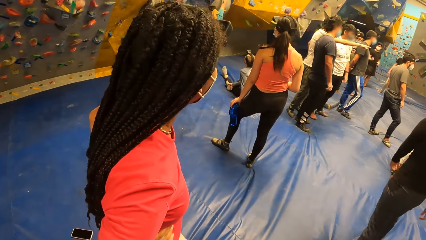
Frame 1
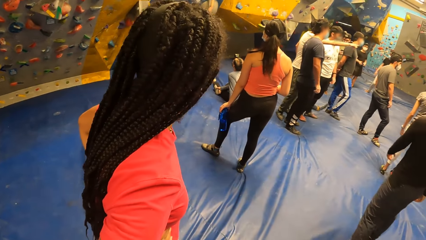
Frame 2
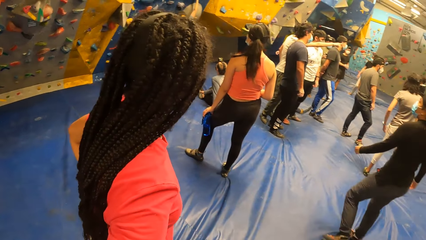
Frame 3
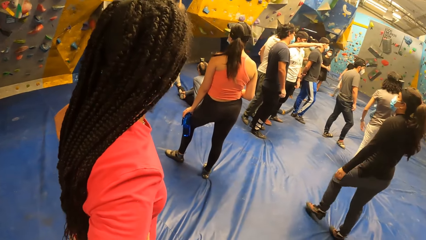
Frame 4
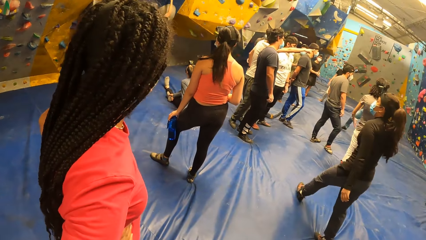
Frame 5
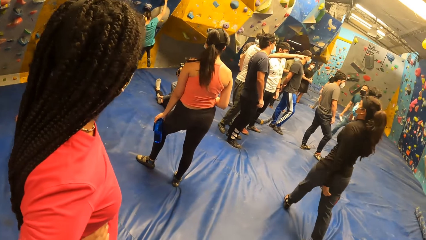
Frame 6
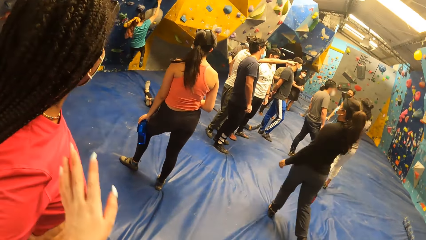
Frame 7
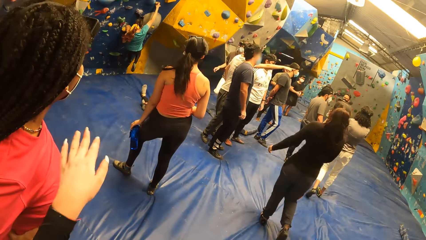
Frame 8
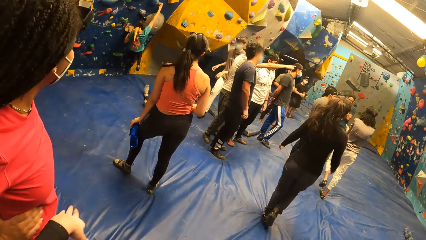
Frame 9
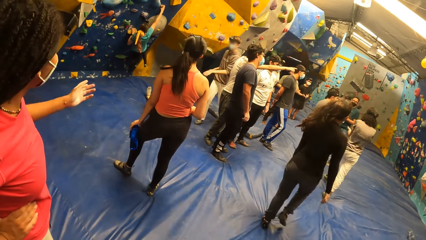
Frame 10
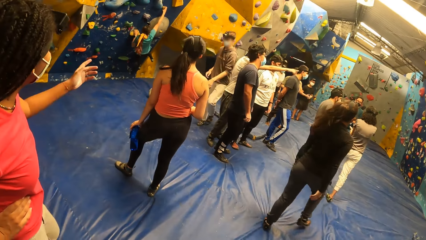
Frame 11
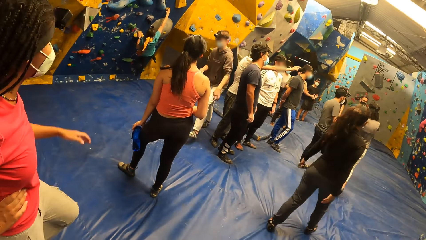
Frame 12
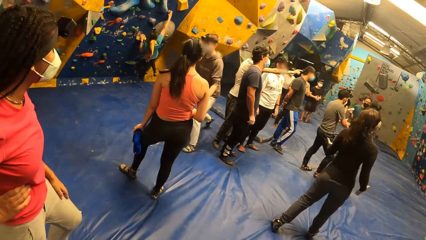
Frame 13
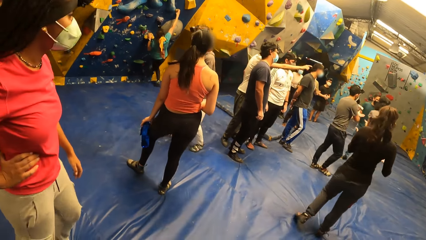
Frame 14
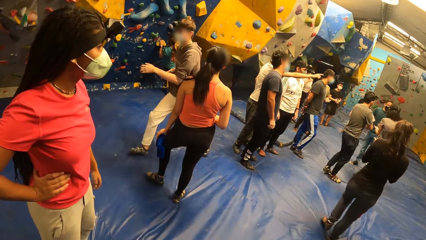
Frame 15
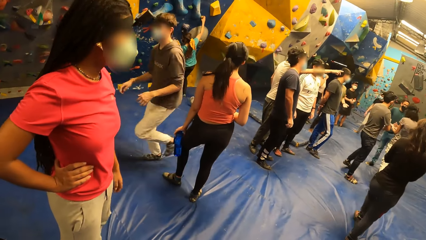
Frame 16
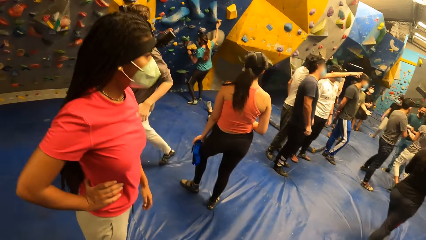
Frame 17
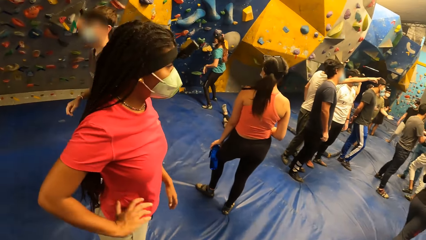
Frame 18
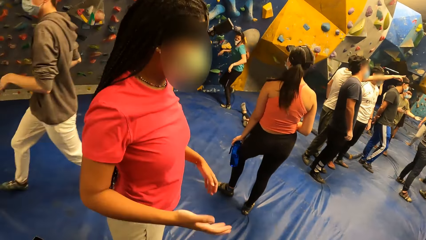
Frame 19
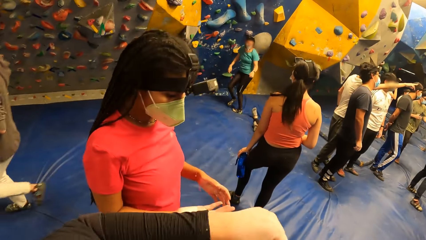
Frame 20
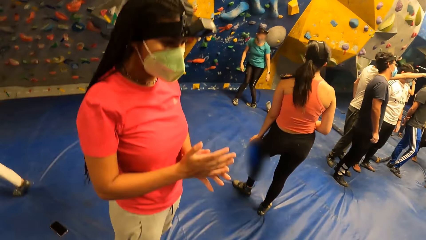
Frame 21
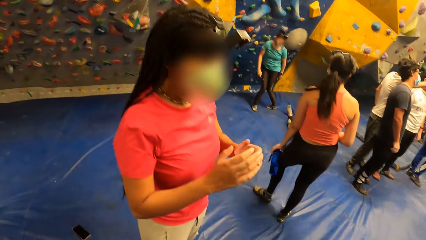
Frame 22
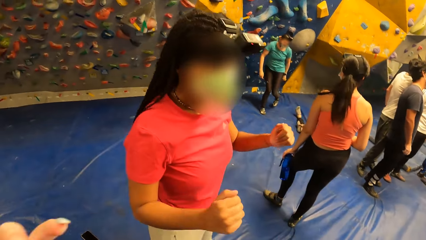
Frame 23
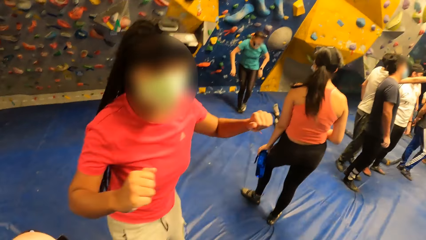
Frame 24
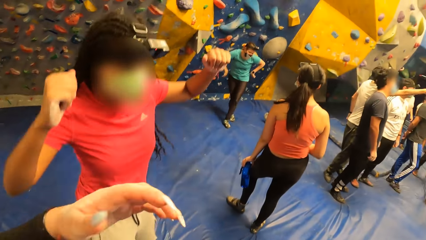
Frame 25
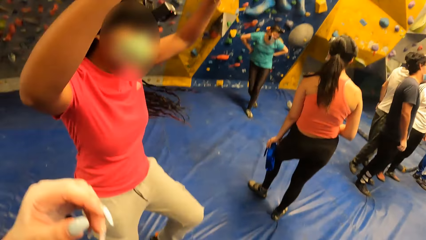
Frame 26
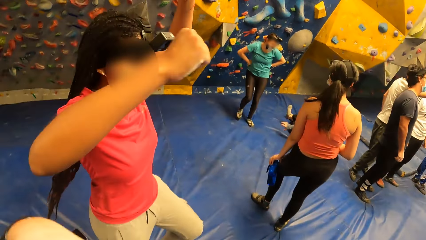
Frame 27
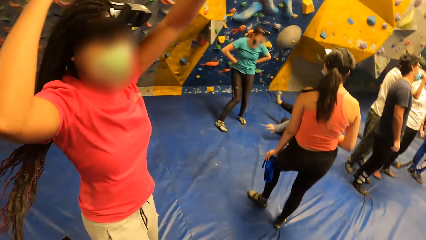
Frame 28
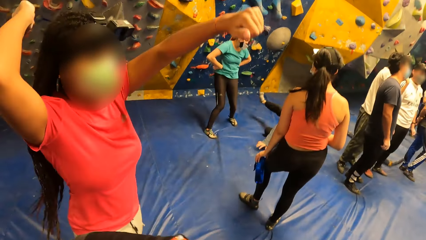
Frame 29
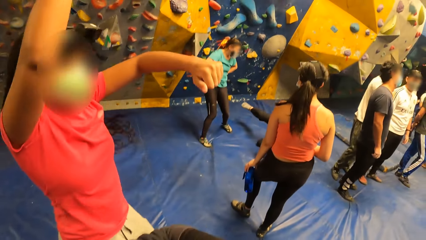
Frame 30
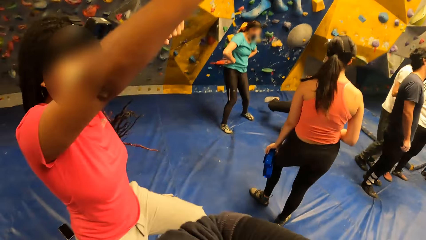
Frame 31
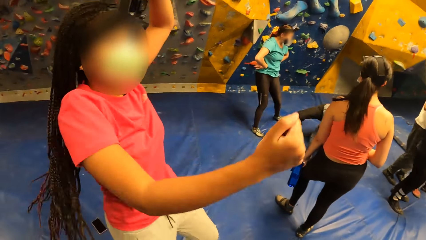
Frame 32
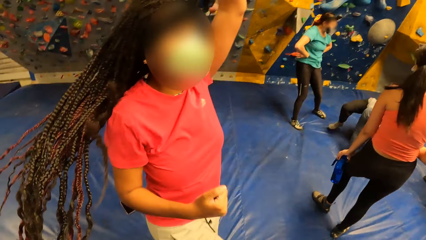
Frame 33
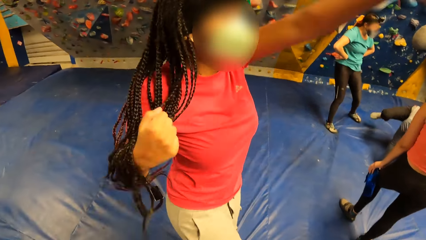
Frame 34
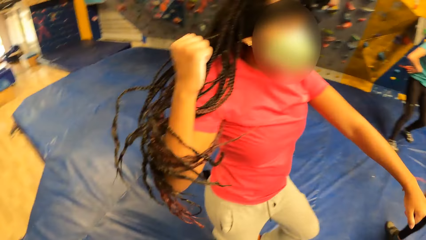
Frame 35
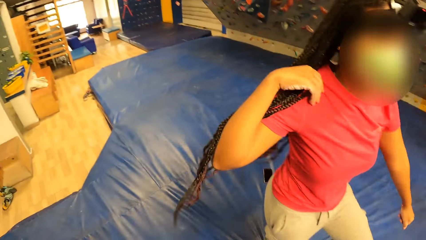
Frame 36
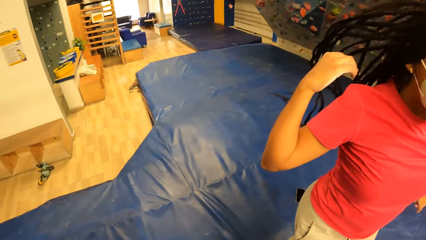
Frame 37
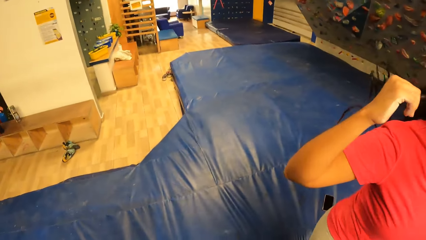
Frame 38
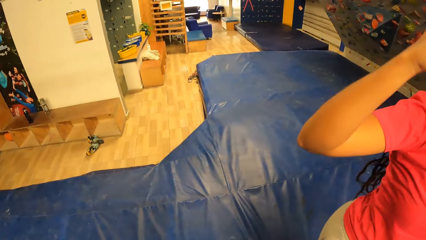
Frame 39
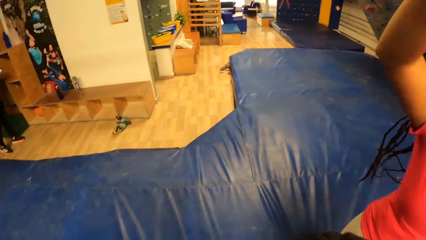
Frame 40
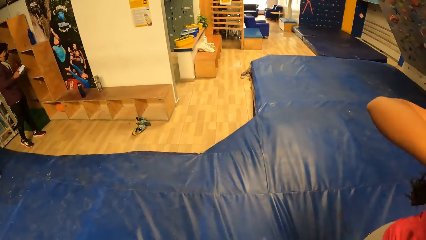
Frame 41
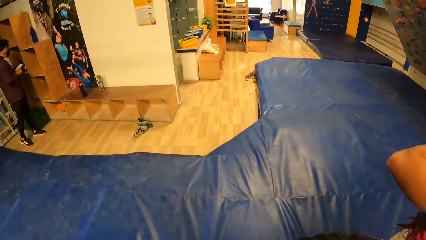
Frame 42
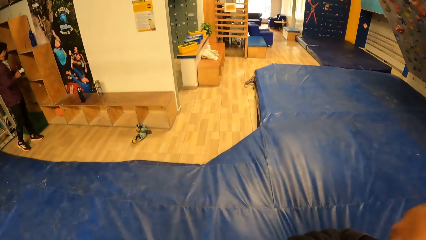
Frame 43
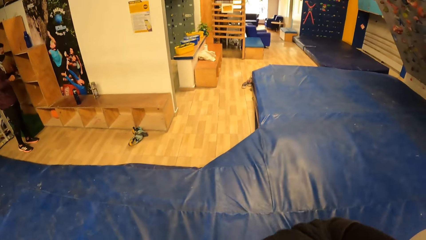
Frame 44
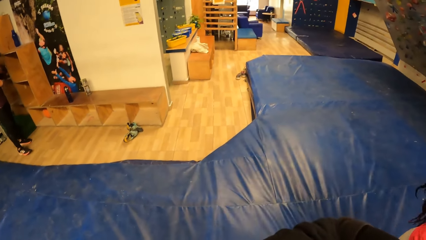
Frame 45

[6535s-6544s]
The camera wearer raises the left hand and drops the left hand. A woman drops the left hand. The woman holds the waist. The woman engages in a physical exercise. The woman jogs. The woman looks at the hands. The camera wearer raises the left arm. The woman rubs the hands and raises the hands. The woman jogs.

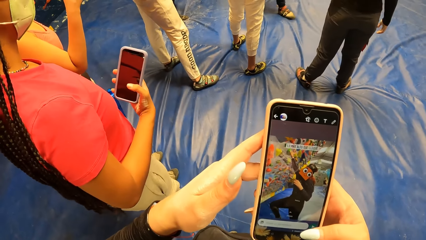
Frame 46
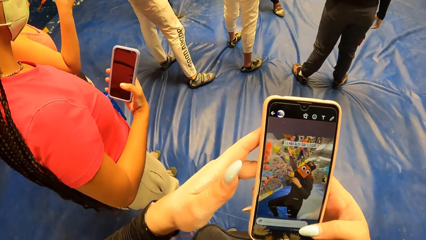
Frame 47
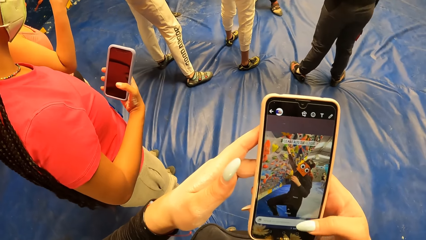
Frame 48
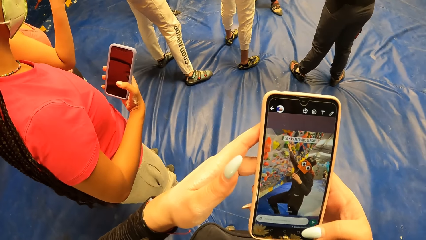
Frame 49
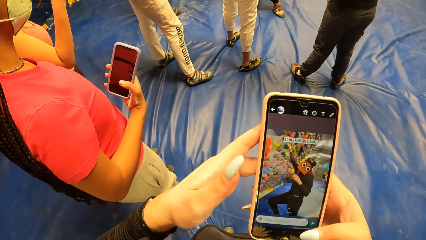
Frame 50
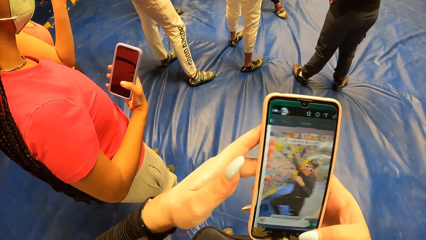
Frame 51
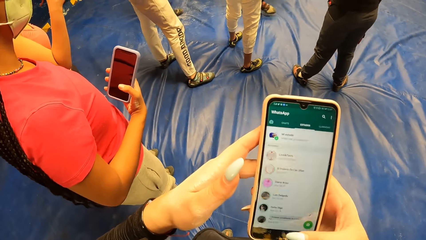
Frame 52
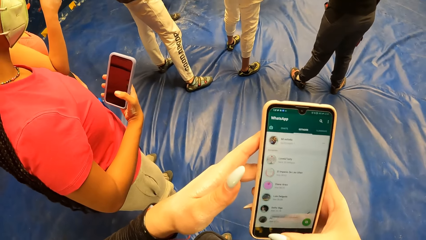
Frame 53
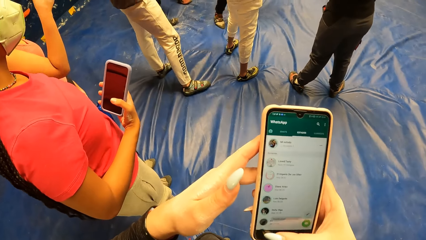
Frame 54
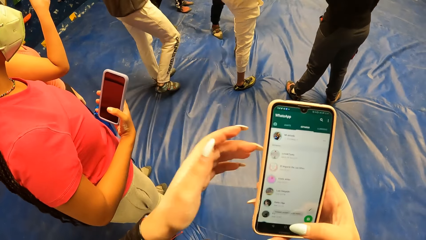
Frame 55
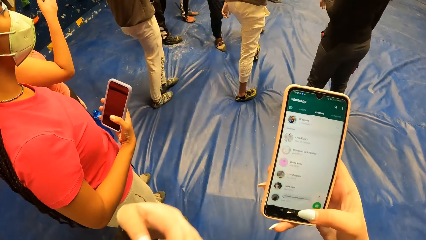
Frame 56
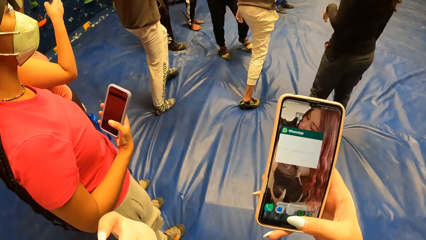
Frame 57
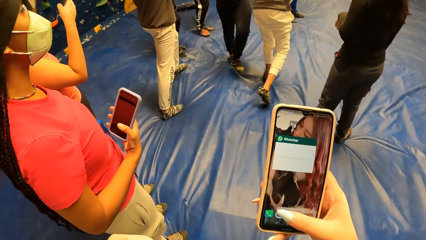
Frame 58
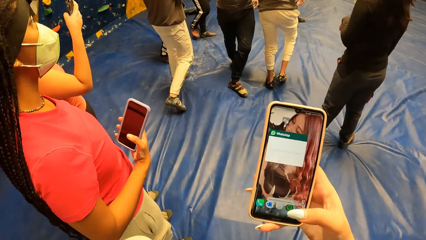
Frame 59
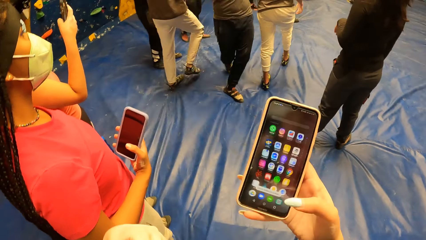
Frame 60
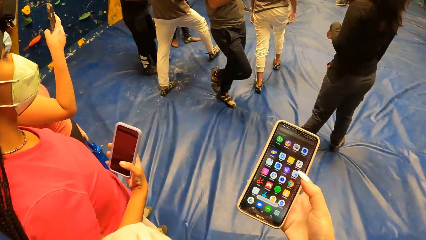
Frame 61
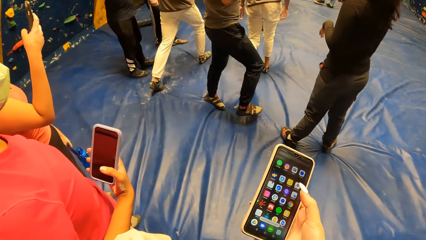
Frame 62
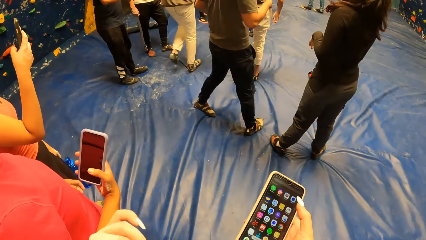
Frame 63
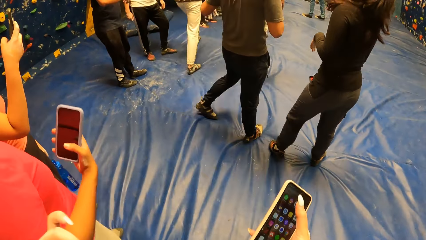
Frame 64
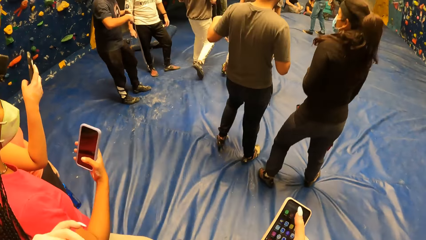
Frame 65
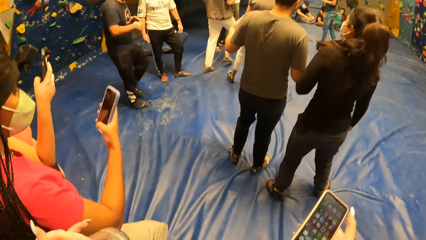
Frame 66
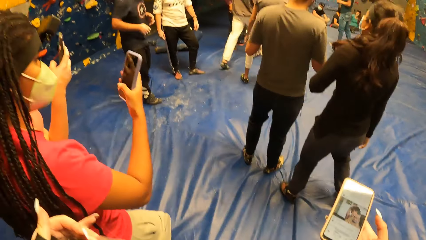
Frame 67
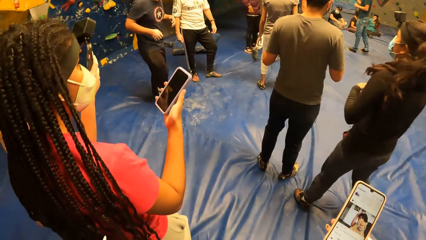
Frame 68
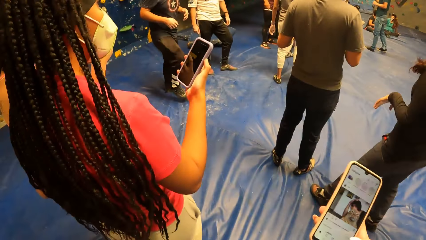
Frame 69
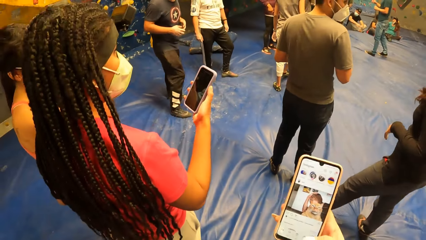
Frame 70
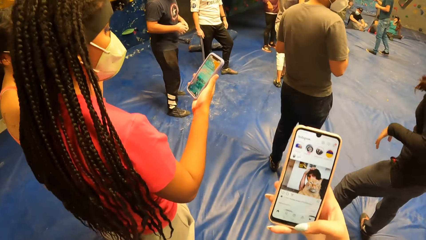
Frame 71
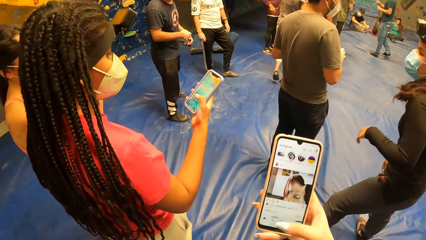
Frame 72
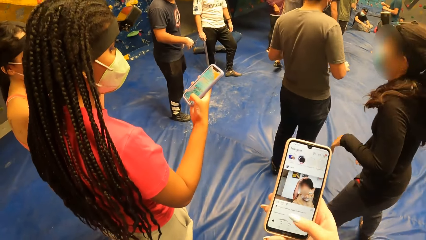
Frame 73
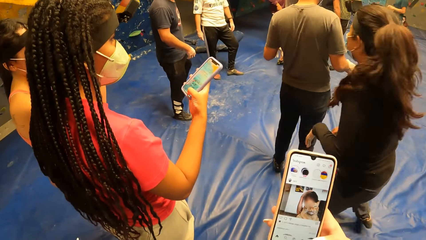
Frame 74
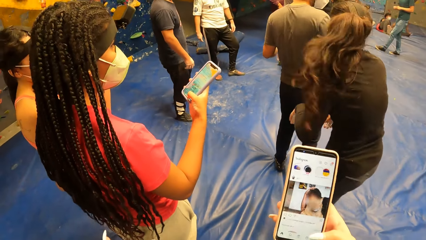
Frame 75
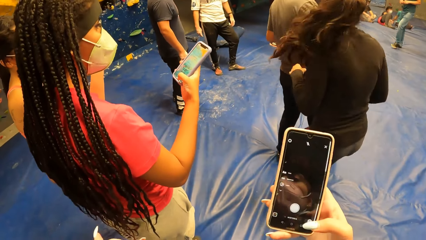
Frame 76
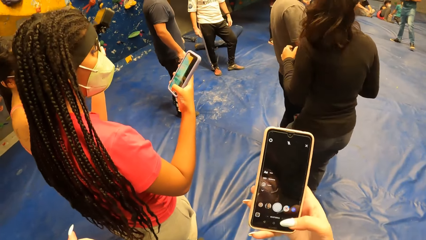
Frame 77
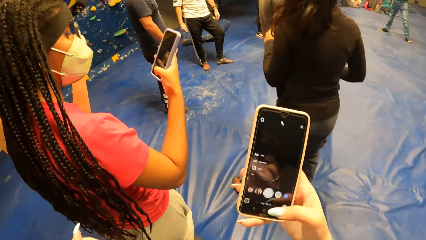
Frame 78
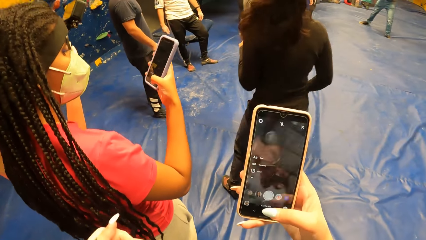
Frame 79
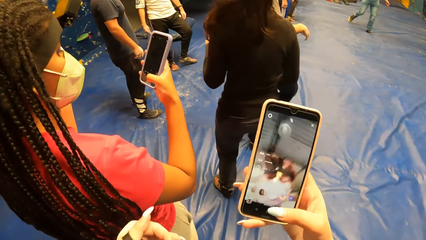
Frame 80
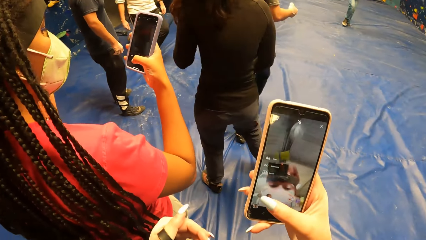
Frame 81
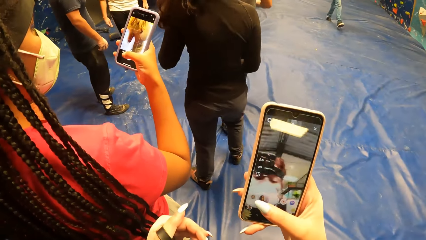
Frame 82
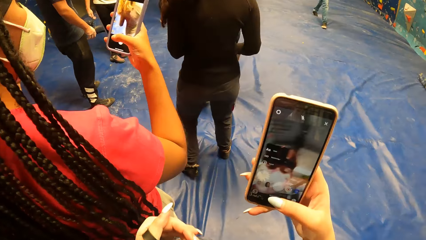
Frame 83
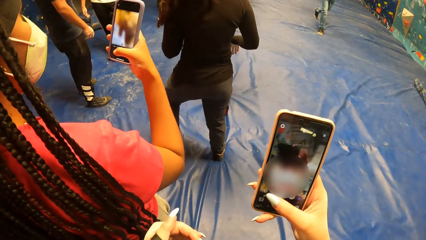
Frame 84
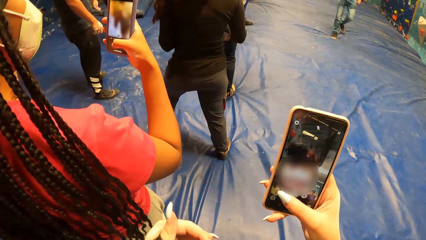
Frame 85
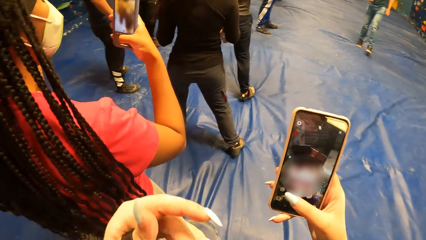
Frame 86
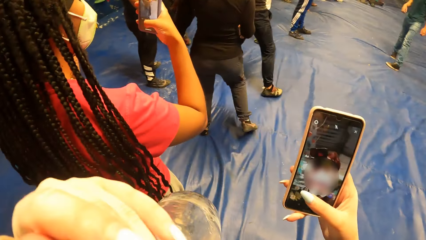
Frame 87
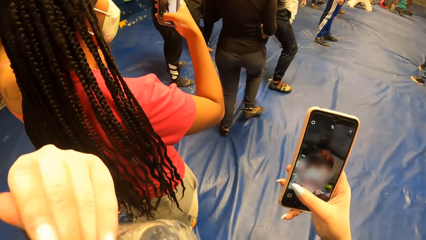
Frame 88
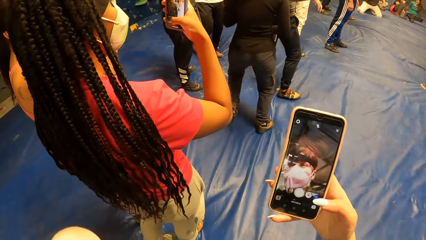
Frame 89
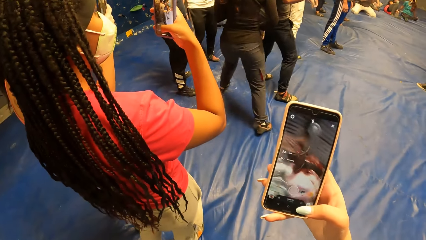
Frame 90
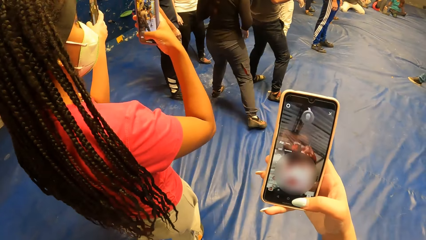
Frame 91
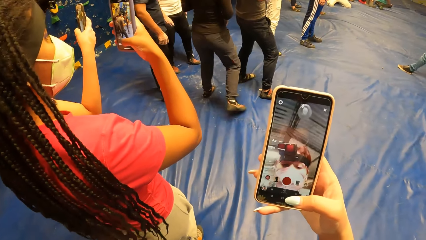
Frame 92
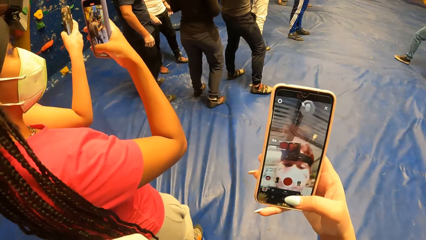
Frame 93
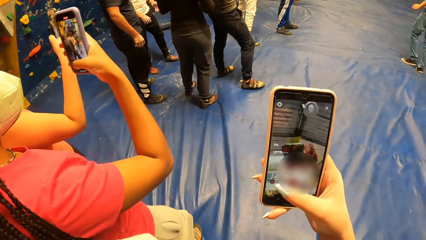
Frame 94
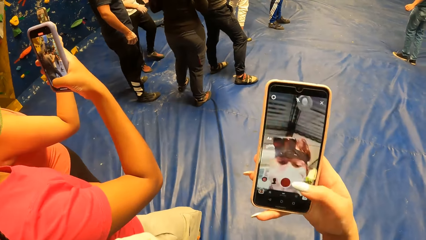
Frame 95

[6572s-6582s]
The camera wearer removes her left hand from the phone. She operates the phone with the right hand. She removes the water bottle from the bag with her left hand. A woman operates the phone in her right hand. The camera wearer raises the left hand. She operates the phone with the right hand.
